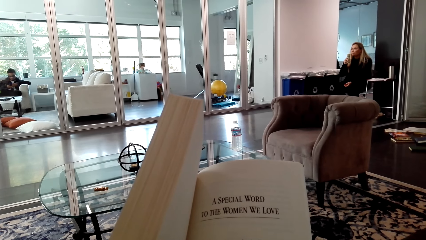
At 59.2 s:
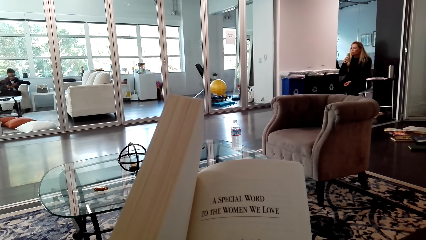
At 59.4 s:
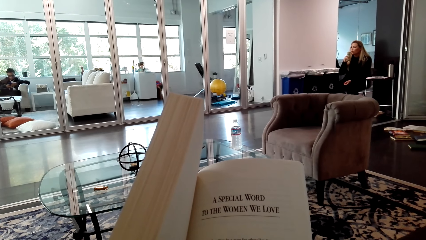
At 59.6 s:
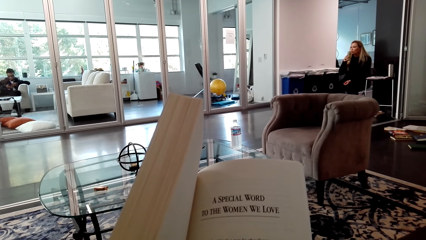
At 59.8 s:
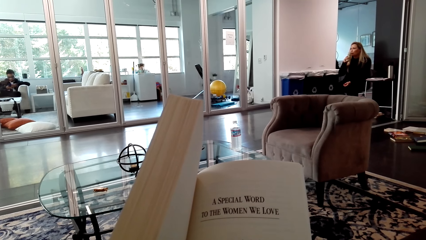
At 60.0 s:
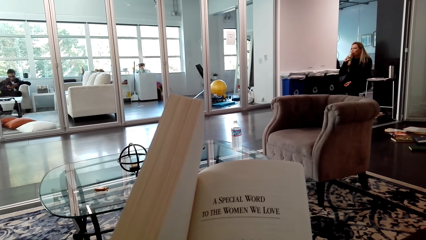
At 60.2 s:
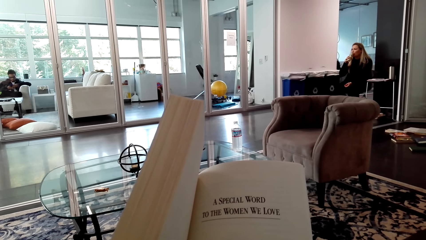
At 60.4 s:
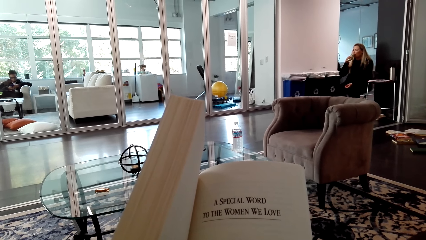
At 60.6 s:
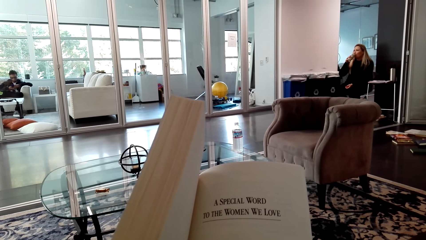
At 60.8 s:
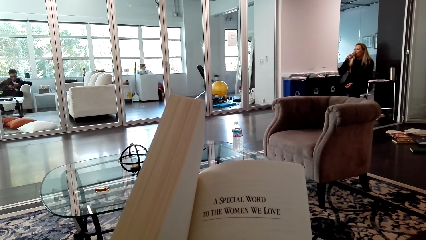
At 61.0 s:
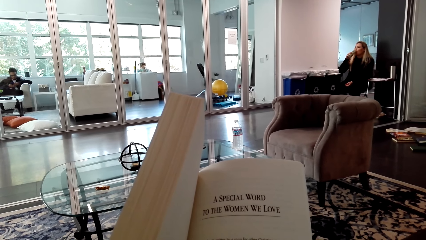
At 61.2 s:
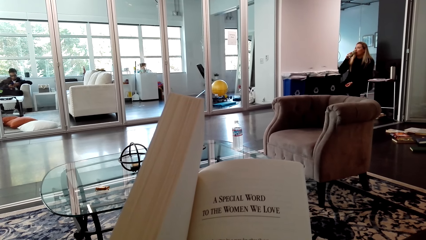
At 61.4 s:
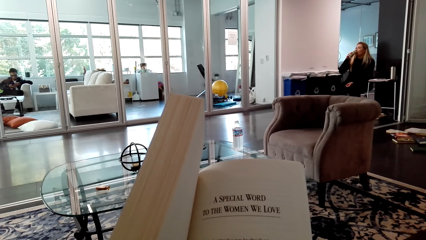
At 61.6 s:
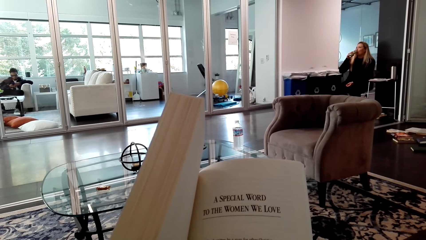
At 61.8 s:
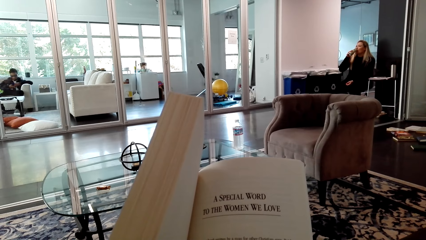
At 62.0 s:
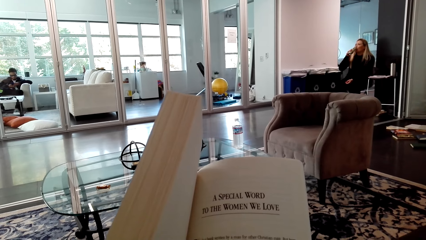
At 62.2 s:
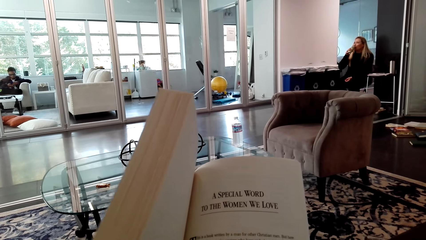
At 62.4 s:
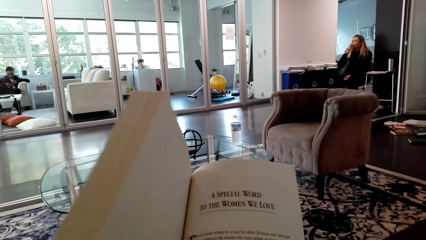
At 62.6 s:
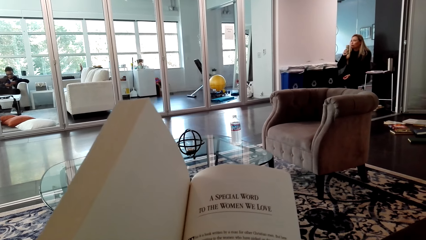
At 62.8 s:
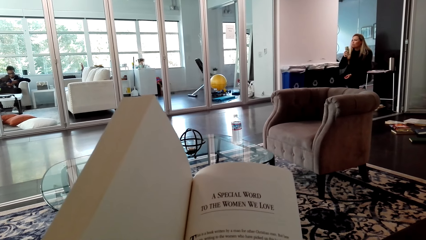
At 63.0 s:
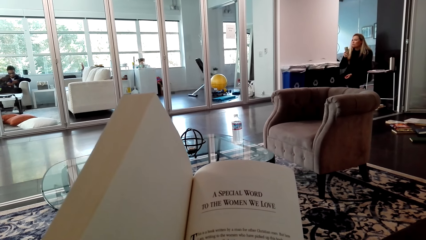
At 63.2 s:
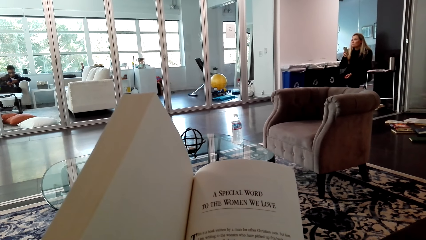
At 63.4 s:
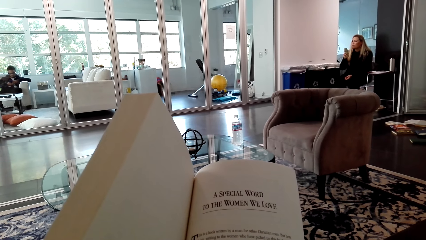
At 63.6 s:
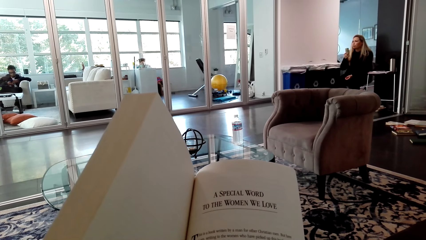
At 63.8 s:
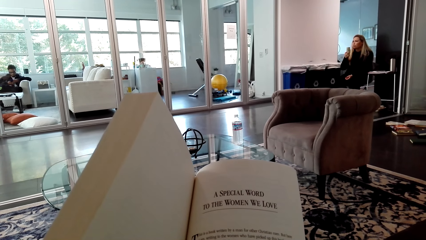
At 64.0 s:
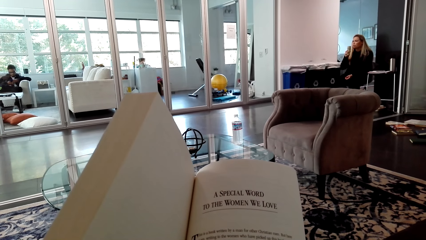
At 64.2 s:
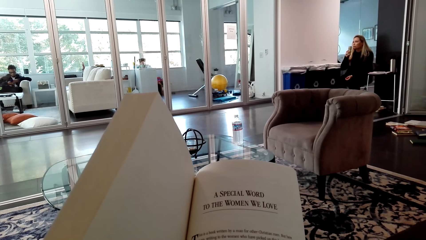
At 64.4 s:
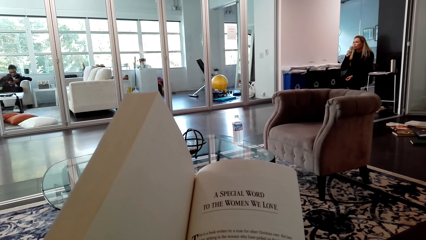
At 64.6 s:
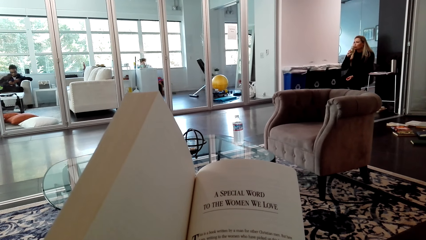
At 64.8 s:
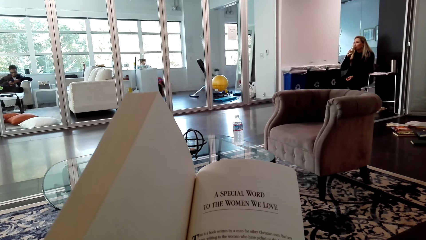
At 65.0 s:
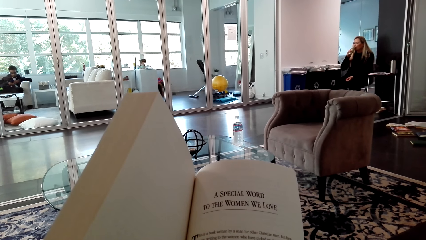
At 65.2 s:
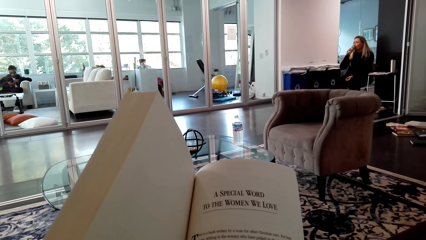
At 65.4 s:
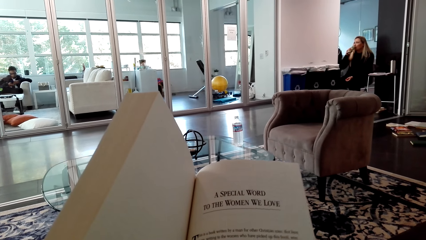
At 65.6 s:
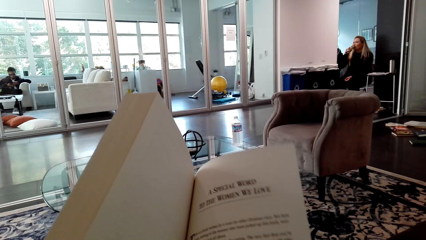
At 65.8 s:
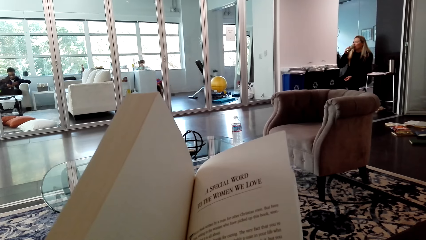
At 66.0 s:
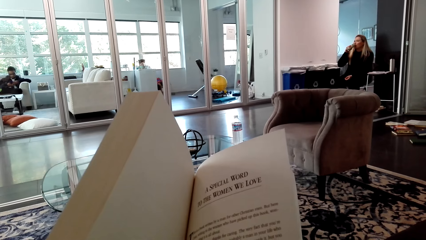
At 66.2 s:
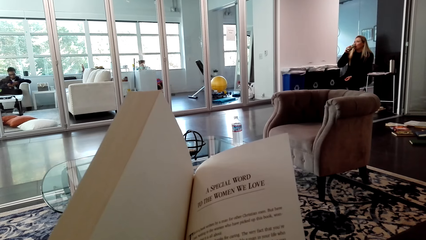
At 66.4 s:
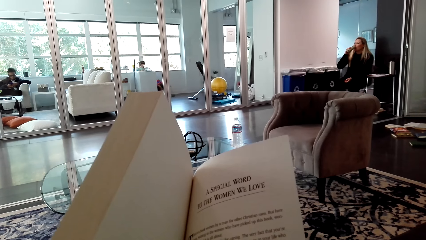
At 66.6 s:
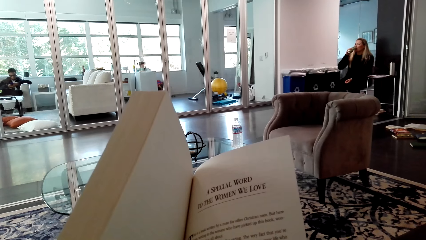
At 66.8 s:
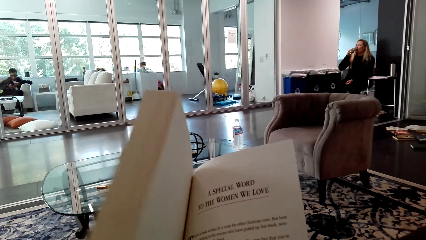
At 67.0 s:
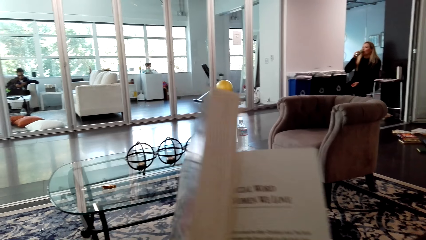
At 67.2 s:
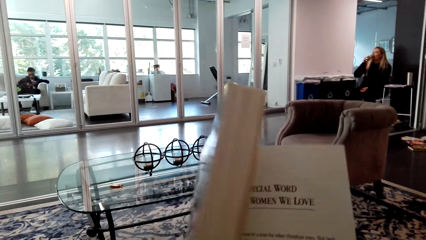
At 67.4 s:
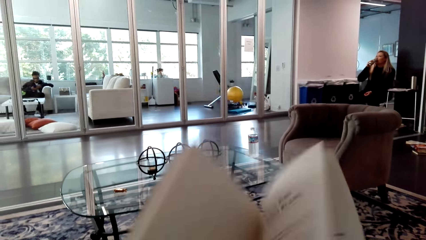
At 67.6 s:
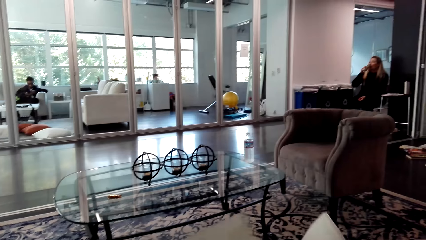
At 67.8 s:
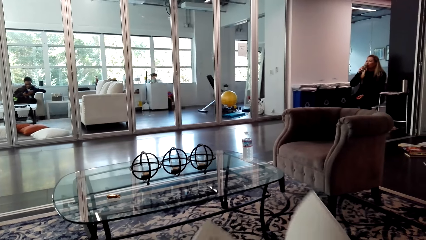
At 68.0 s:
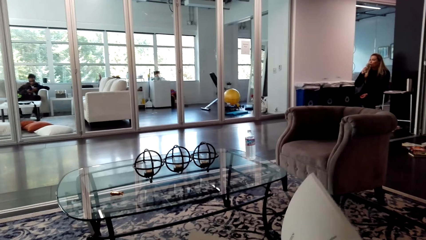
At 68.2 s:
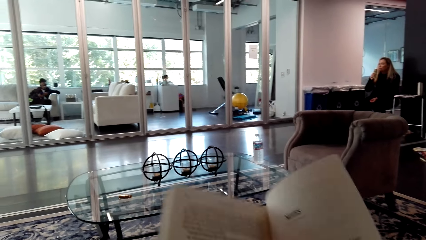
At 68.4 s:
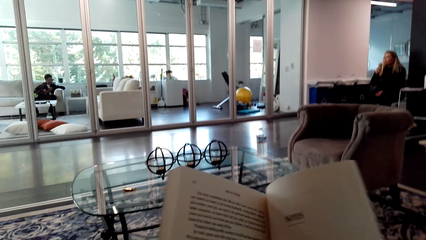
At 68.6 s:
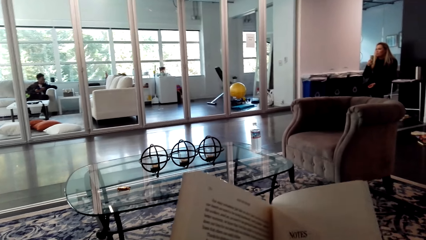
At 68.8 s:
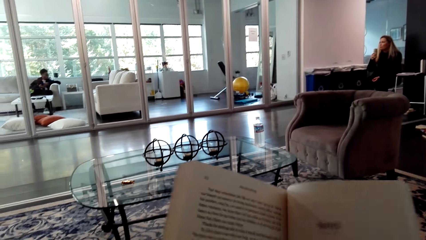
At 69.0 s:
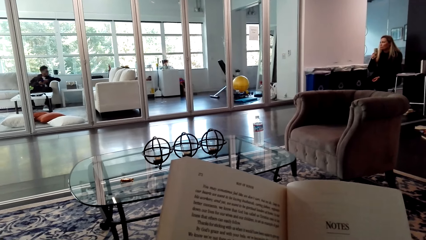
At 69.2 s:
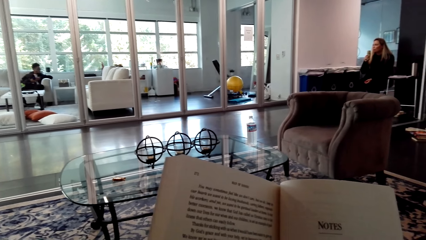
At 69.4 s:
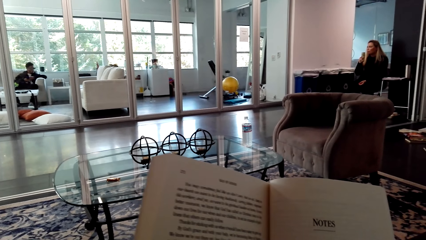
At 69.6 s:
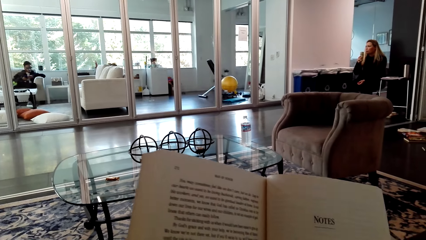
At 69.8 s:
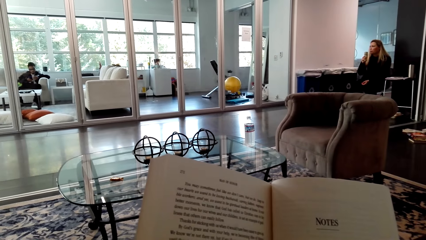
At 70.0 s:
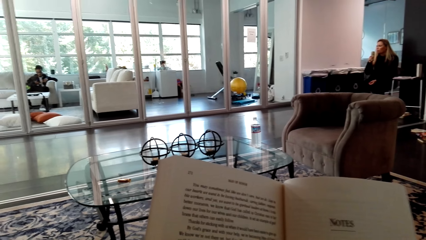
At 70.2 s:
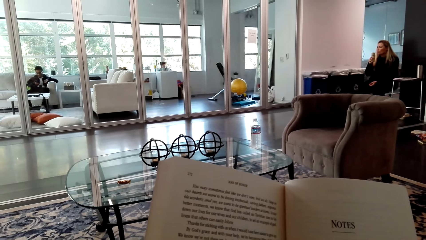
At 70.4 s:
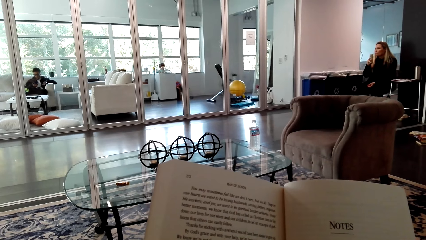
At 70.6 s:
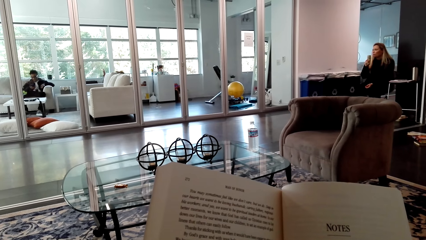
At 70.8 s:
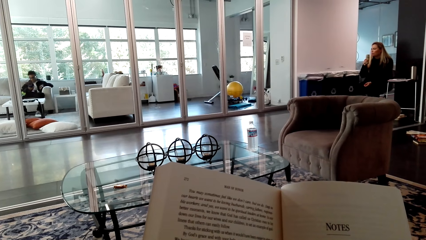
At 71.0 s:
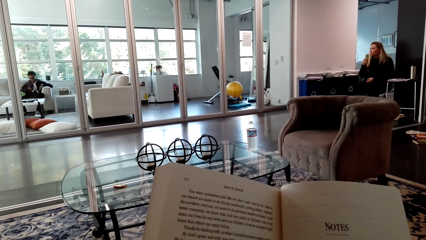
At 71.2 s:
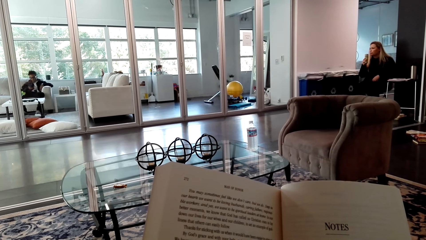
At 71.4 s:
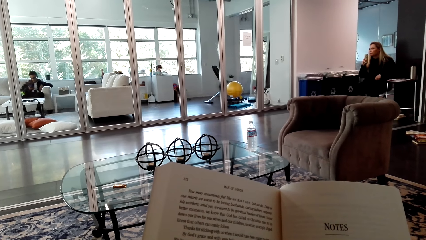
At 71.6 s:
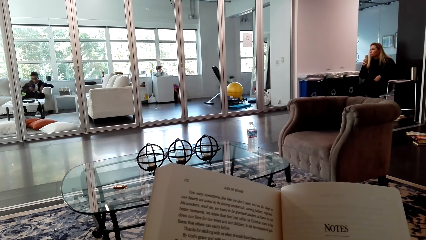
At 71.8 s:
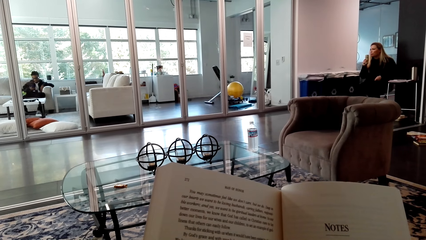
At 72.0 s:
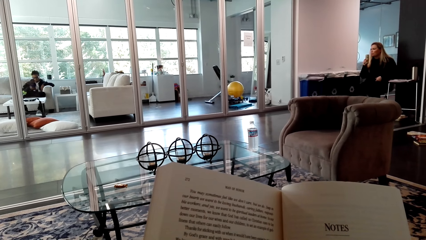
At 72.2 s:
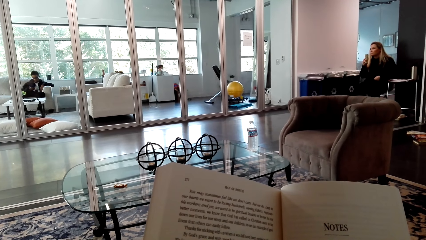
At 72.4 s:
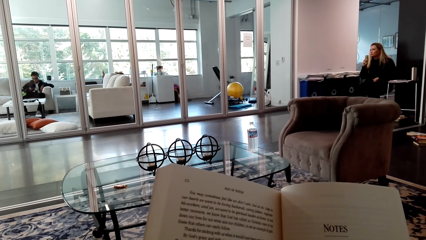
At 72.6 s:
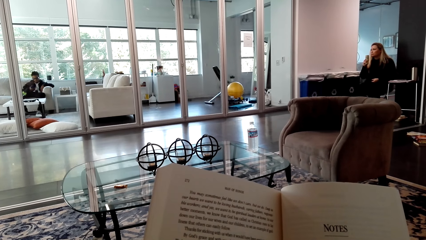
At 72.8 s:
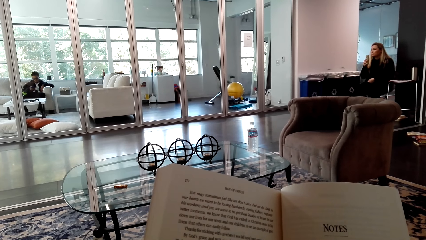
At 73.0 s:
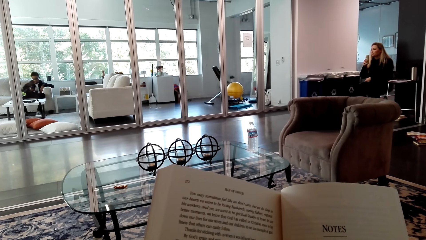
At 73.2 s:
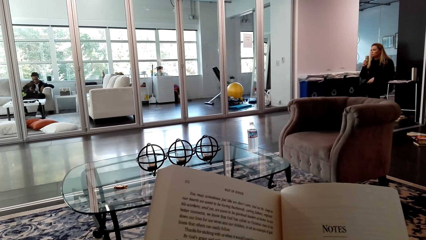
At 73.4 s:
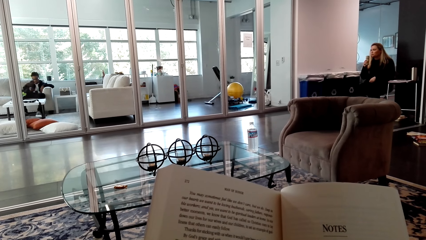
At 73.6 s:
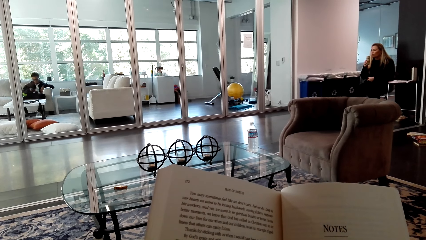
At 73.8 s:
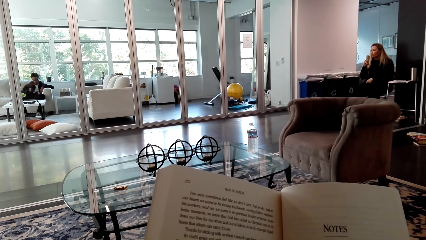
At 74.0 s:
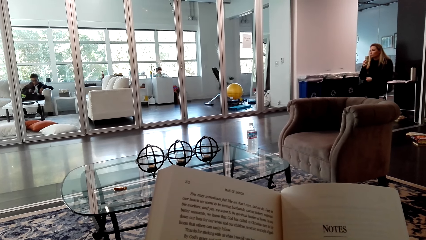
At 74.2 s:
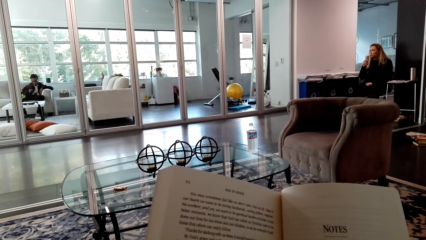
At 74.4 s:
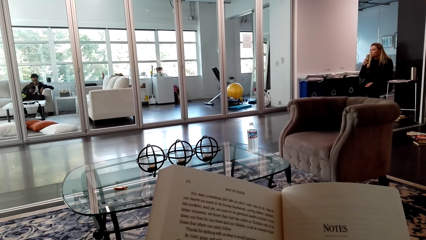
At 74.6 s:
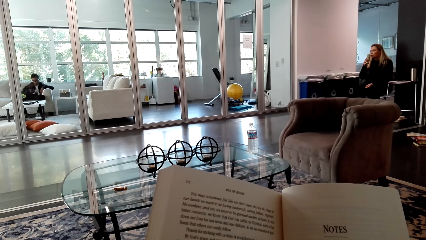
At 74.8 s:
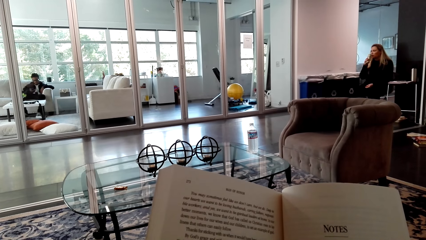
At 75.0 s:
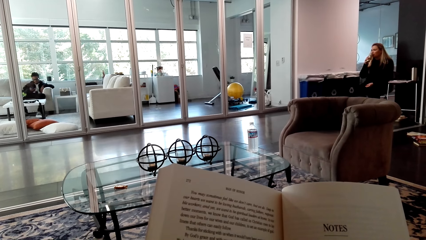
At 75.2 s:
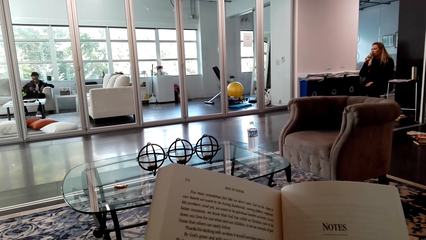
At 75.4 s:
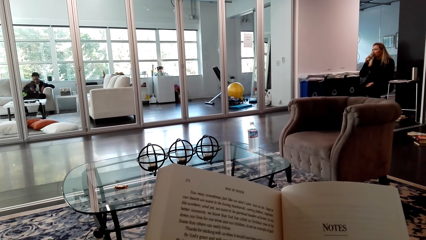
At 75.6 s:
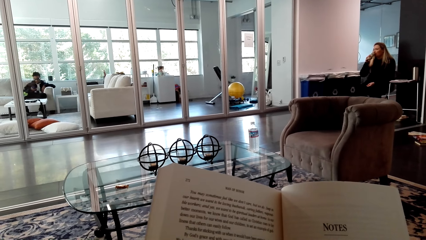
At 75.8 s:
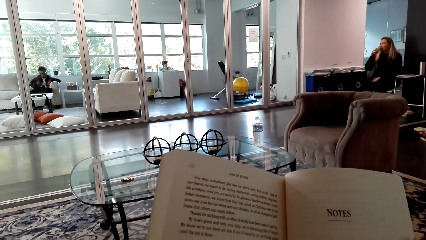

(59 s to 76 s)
The camera wearer peruses a book. They turn a page on the book.
